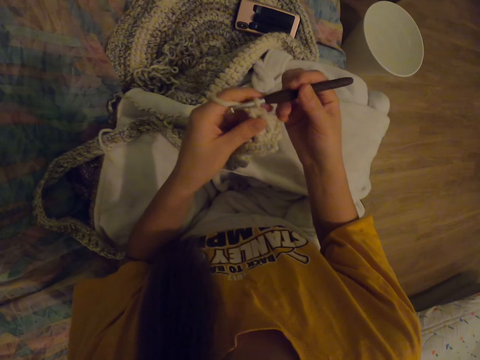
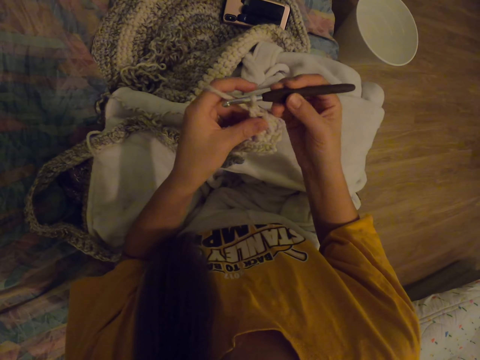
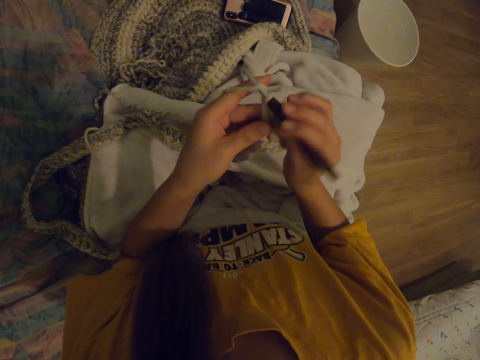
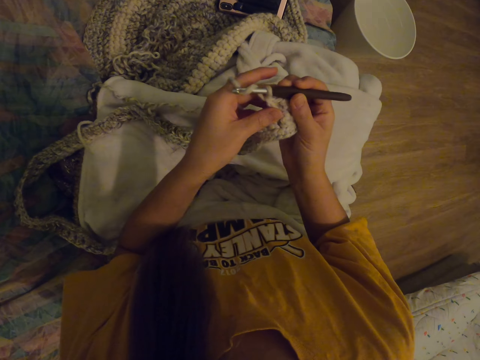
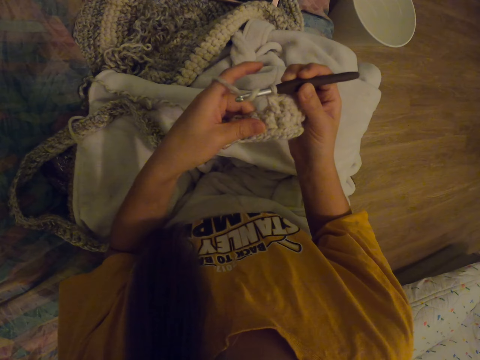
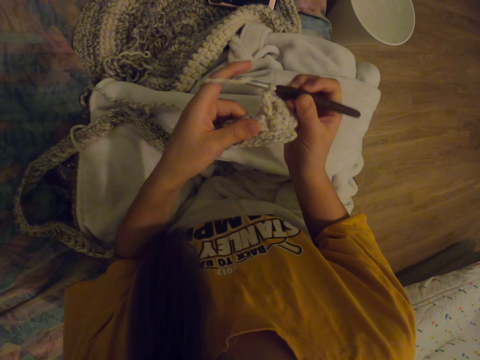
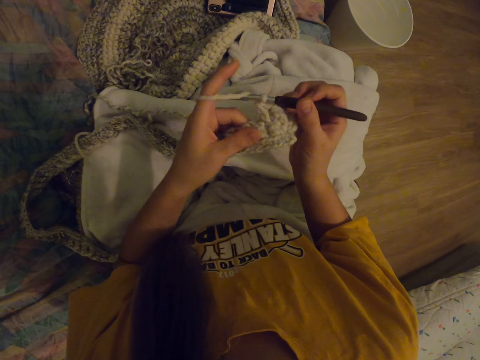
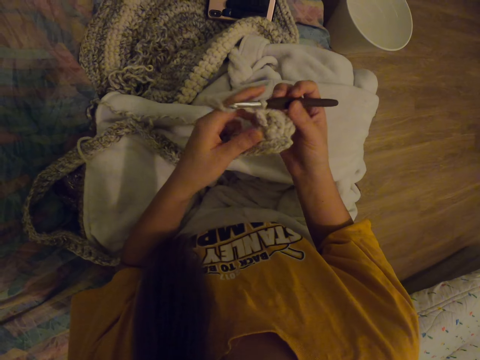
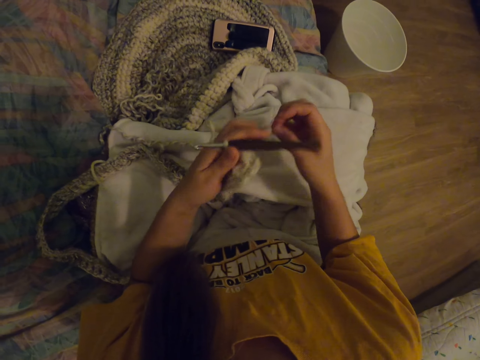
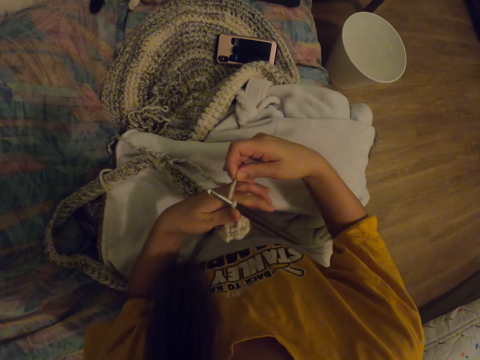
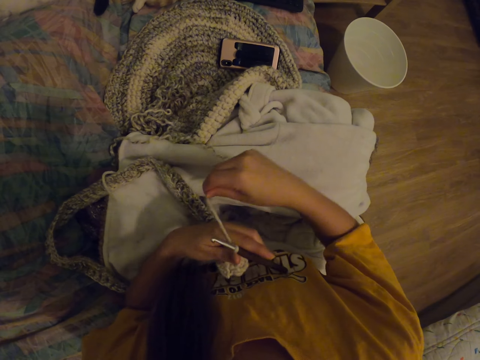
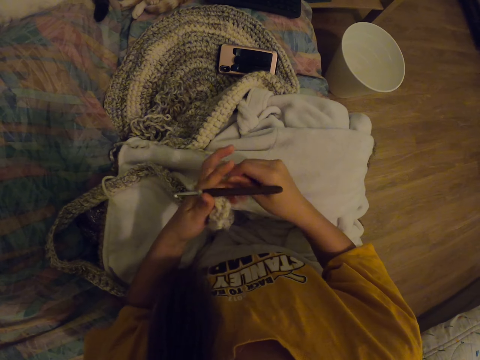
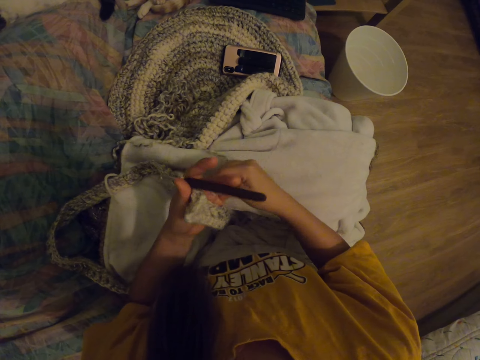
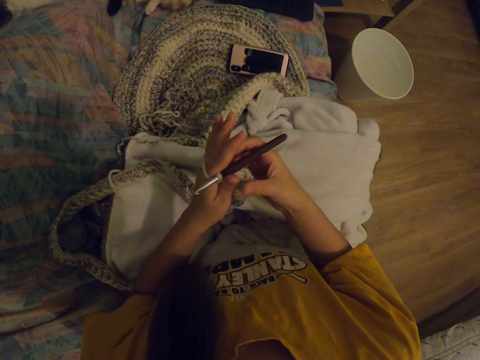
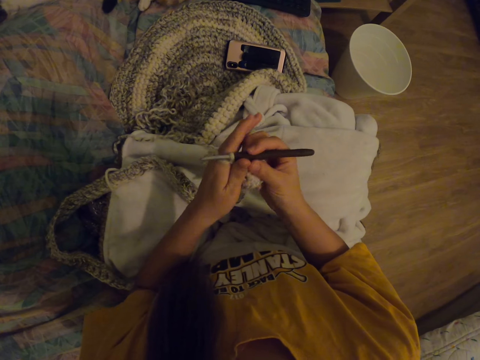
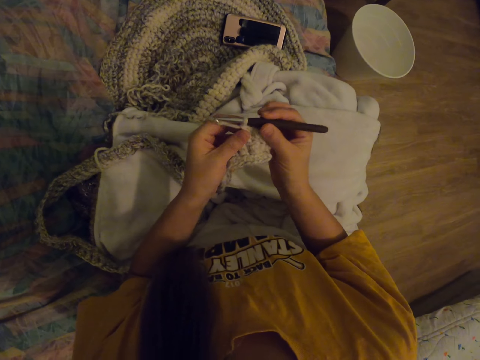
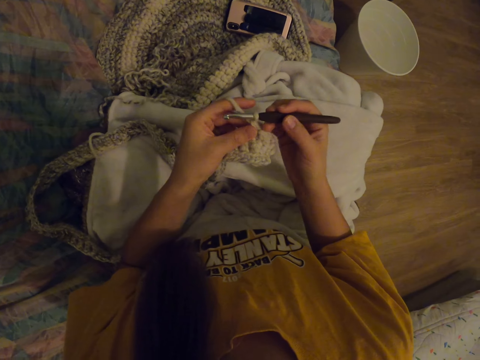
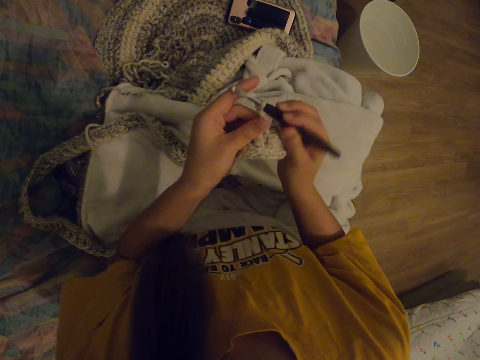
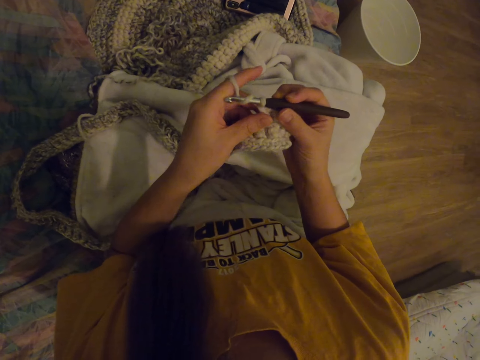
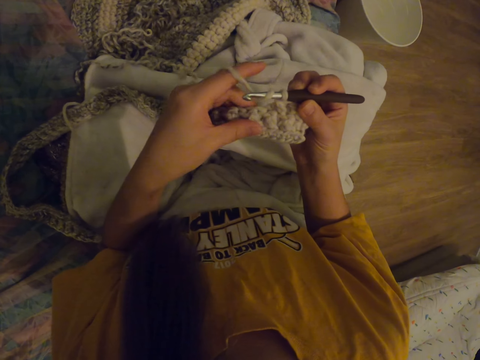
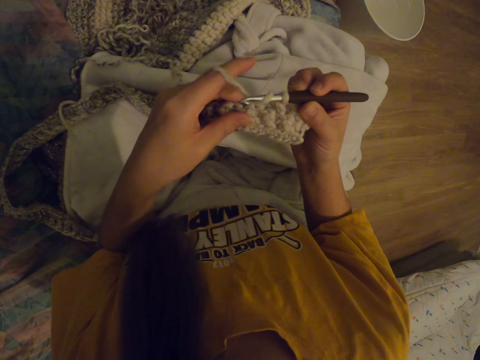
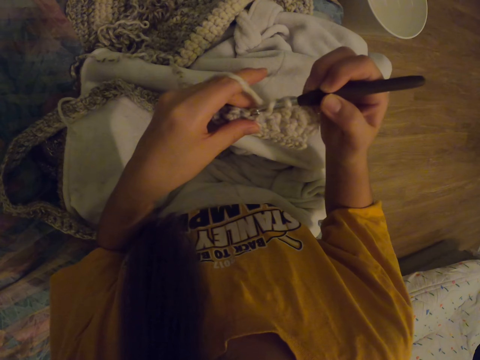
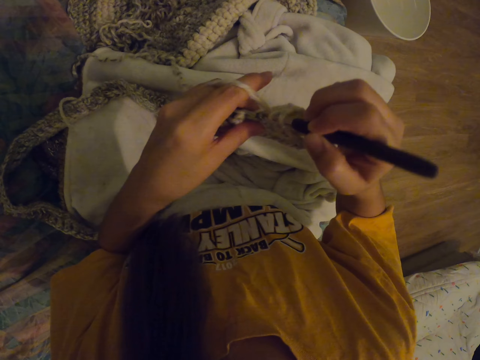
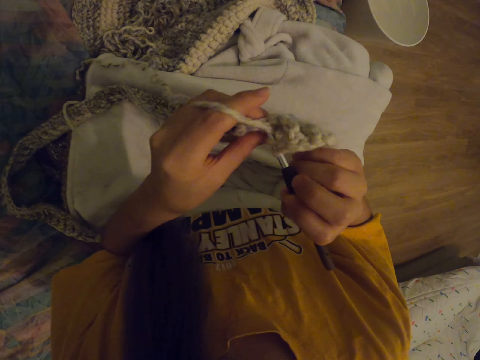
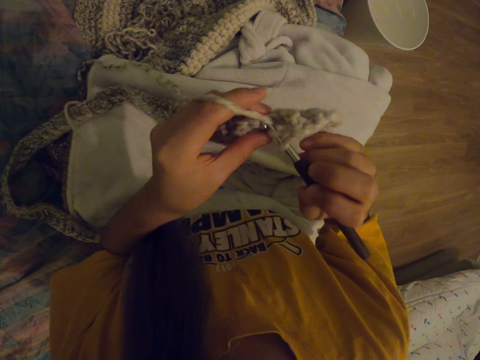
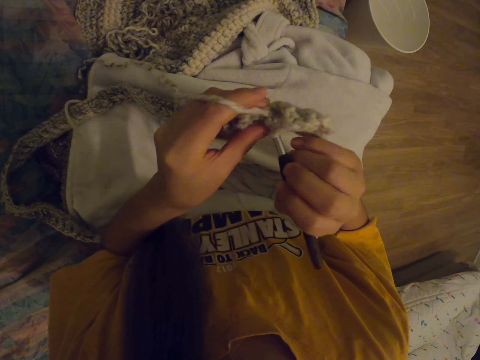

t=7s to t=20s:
The camera wearer knits. They put the thread on the fingers. They rotate the thread on the needle.

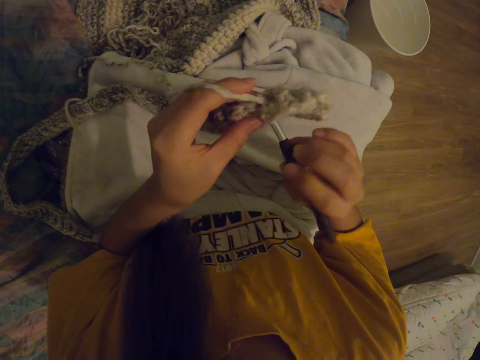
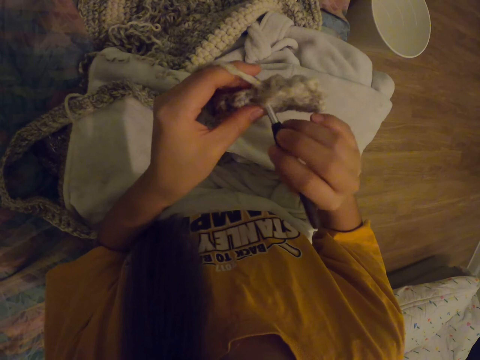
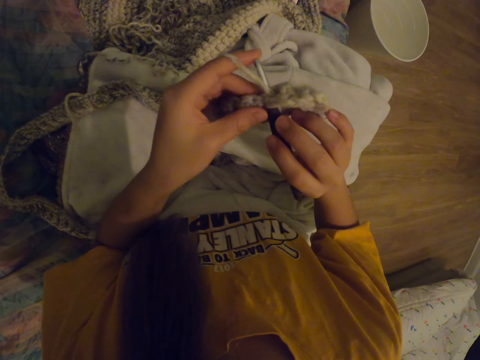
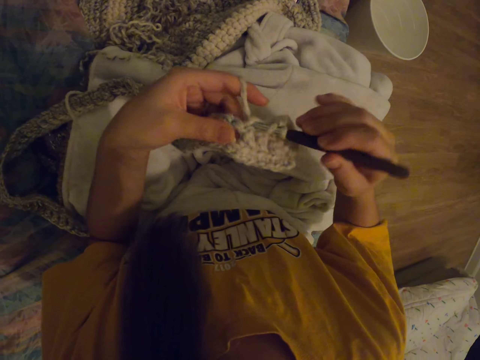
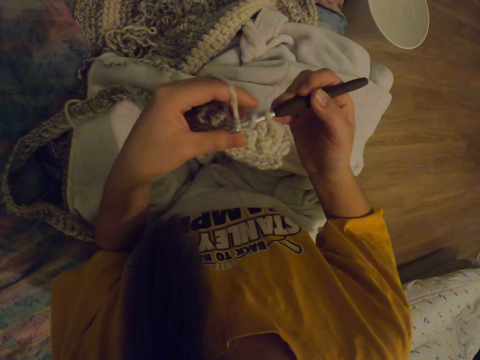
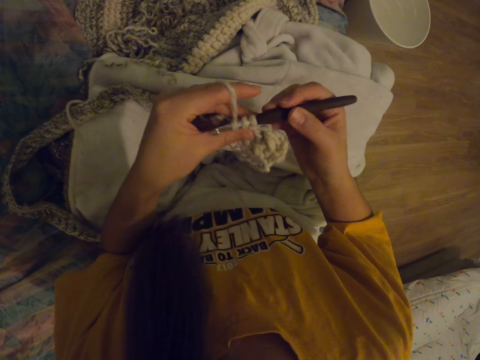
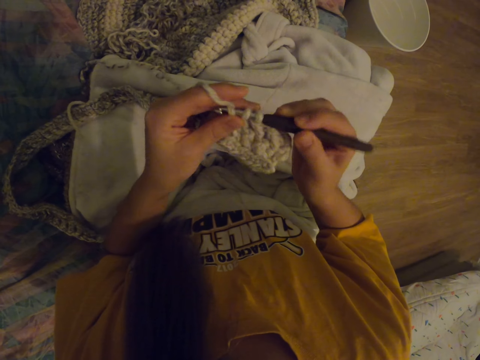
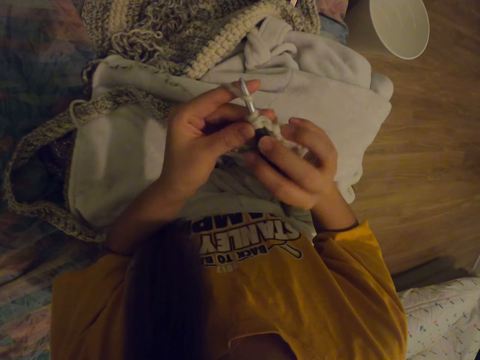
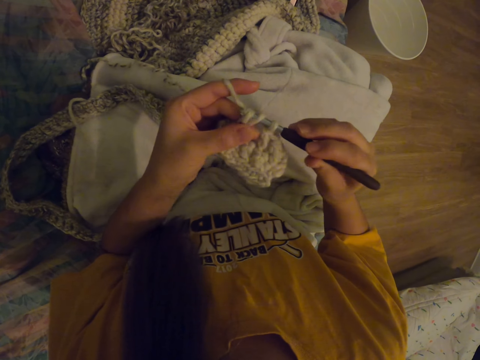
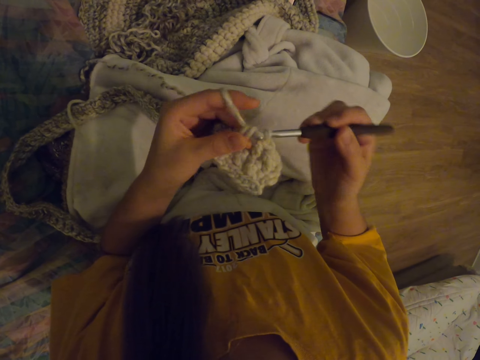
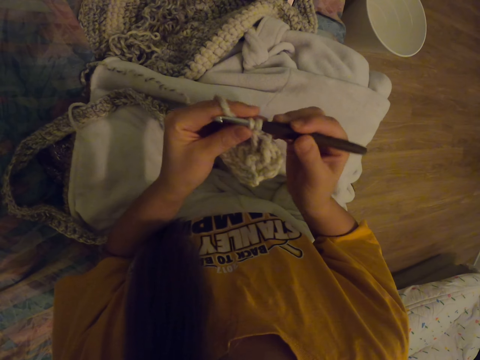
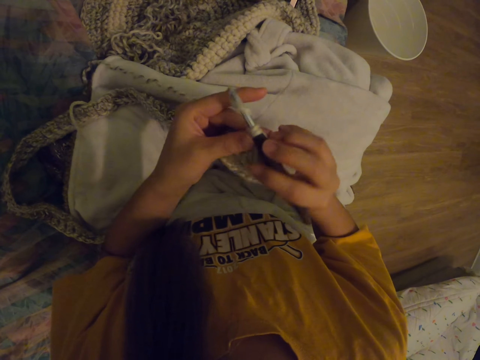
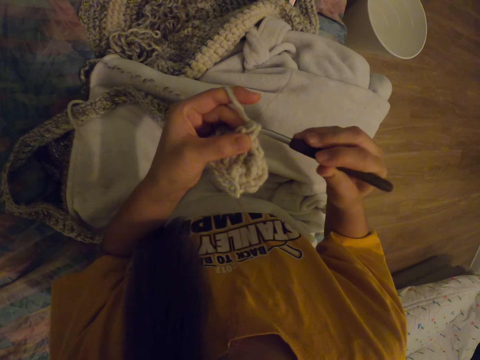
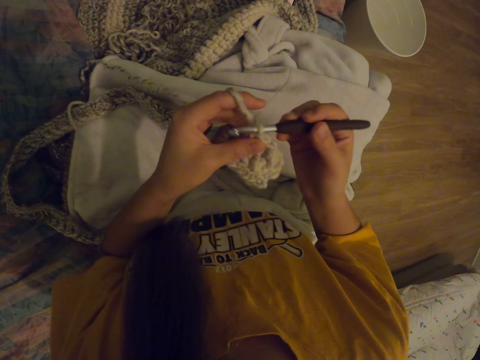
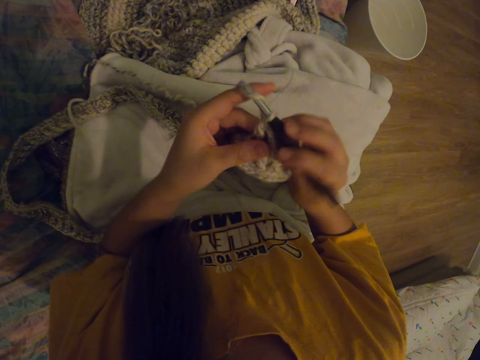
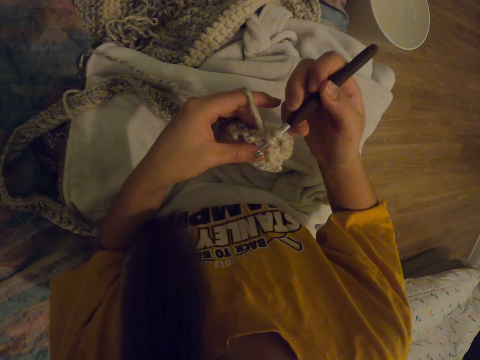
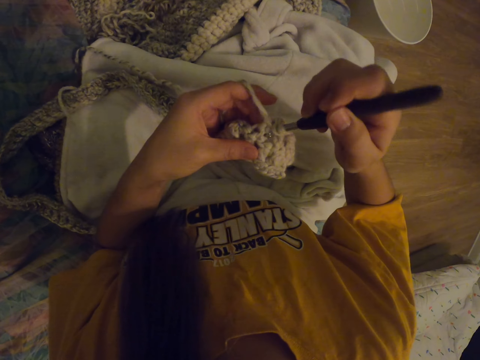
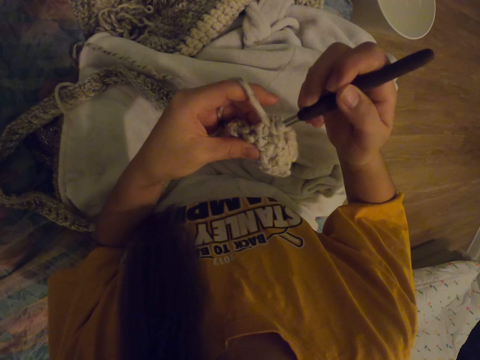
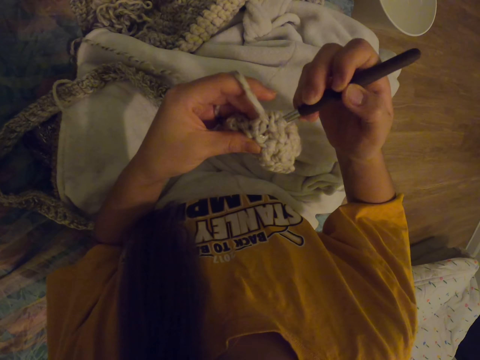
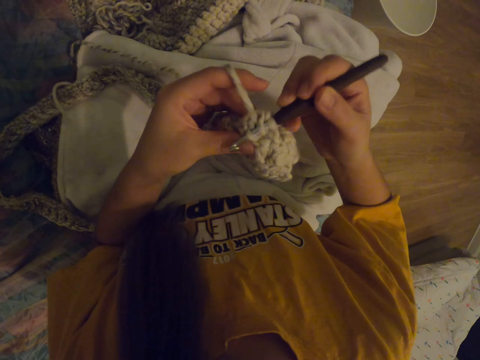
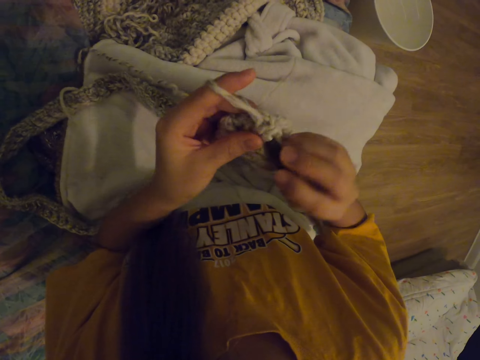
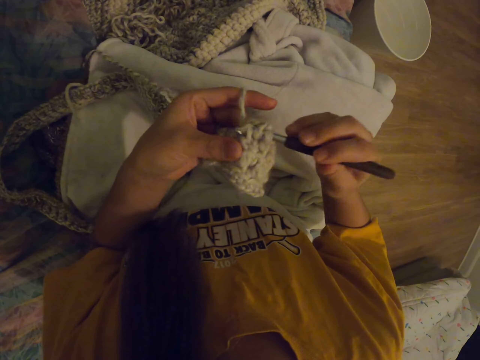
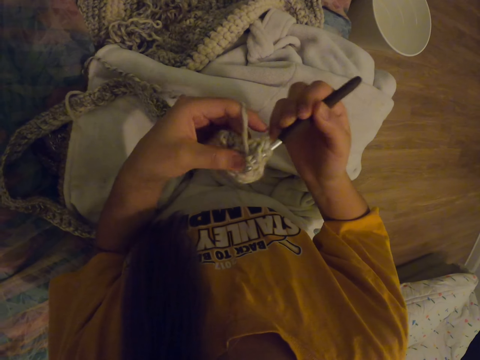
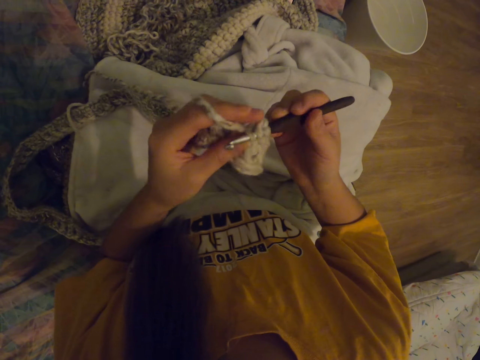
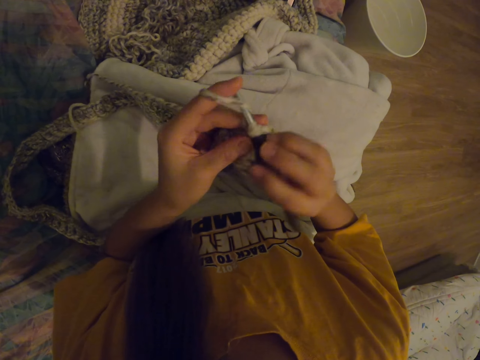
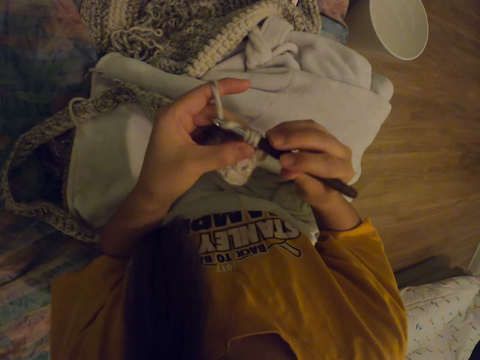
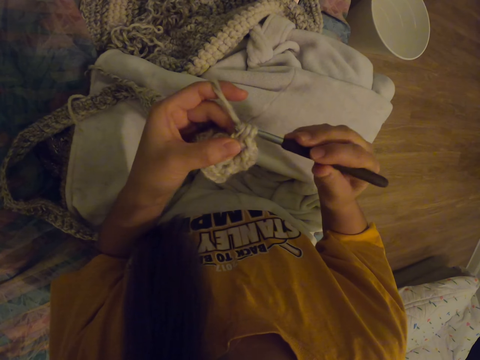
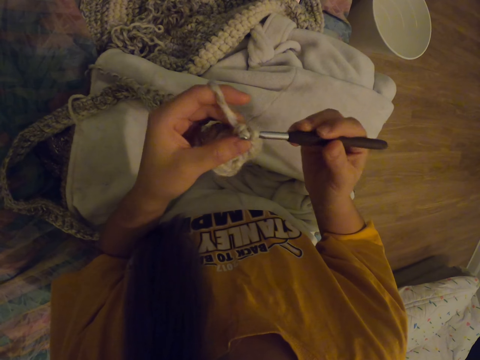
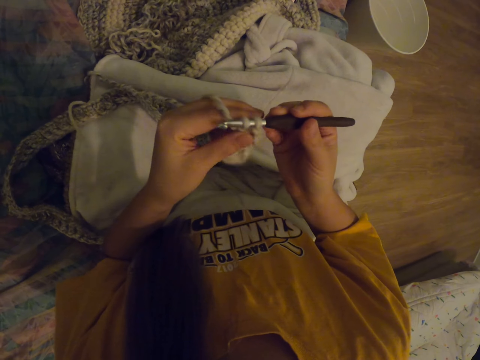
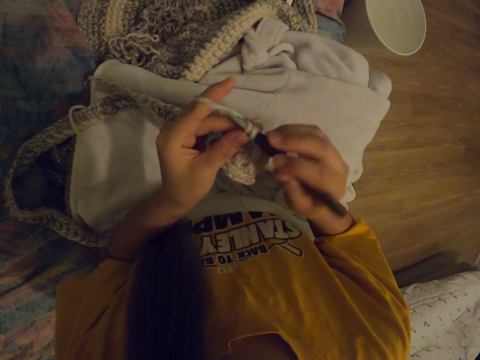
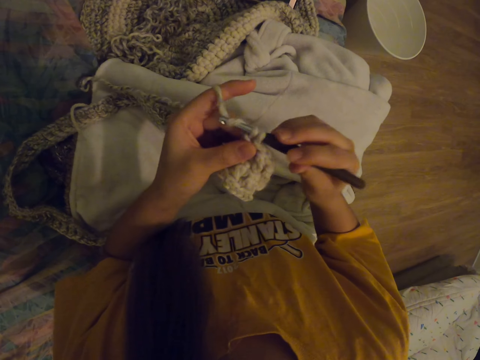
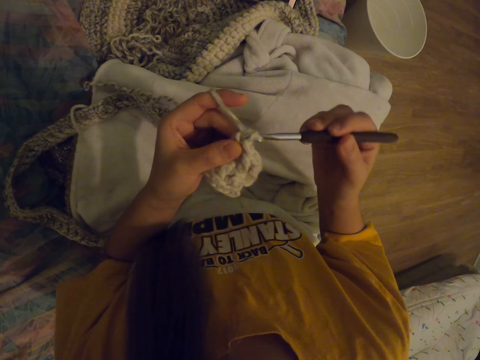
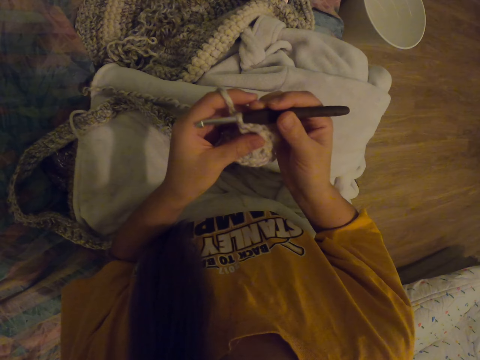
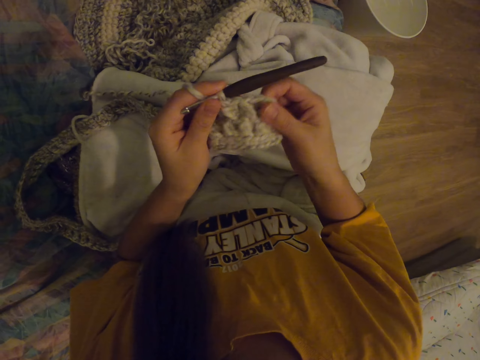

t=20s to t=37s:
The camera wearer knits. They put the thread on the needle. They knit. They put the thread on the needle. They knit. They put the thread on the needle. They knit. They put the thread on the needle.
